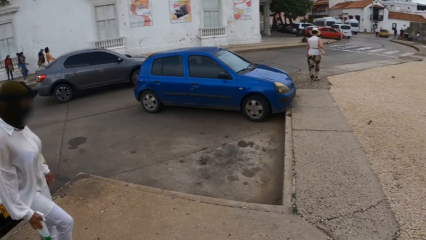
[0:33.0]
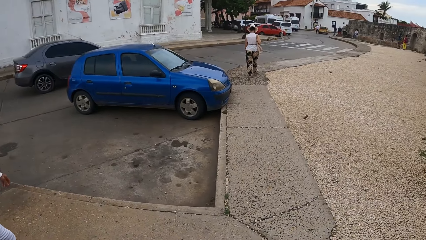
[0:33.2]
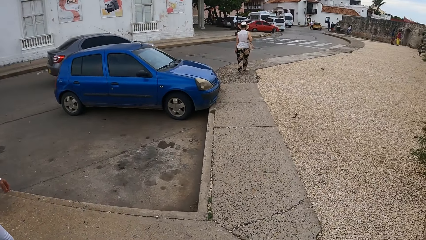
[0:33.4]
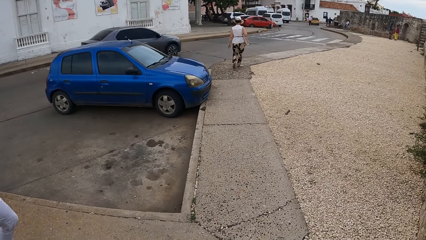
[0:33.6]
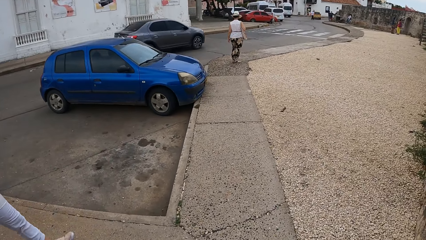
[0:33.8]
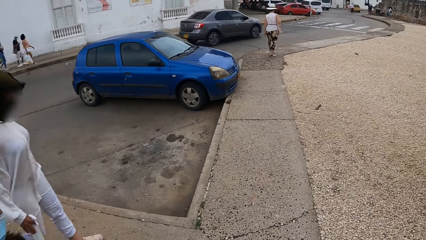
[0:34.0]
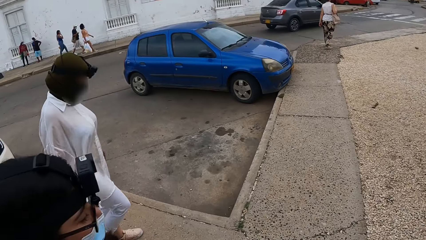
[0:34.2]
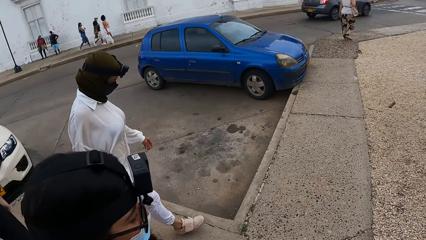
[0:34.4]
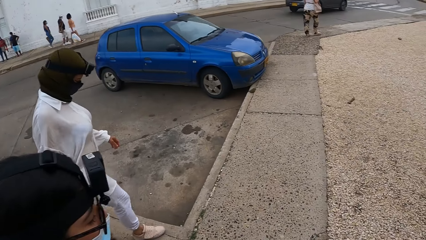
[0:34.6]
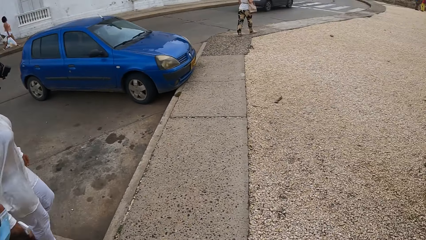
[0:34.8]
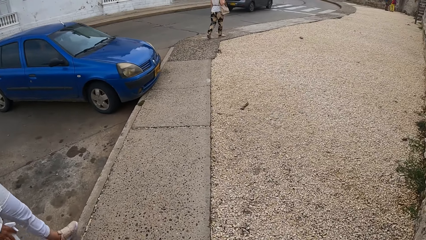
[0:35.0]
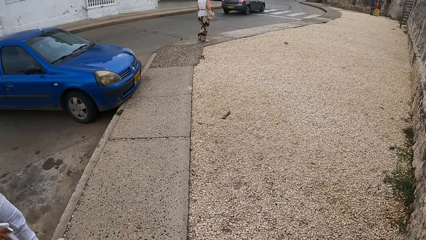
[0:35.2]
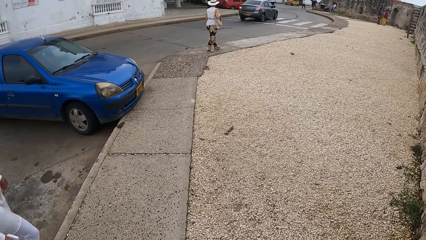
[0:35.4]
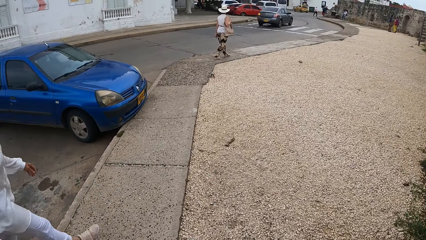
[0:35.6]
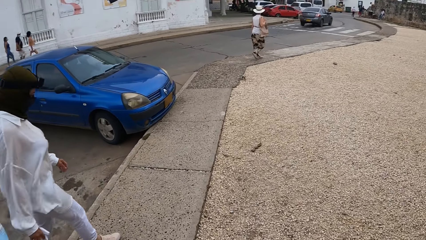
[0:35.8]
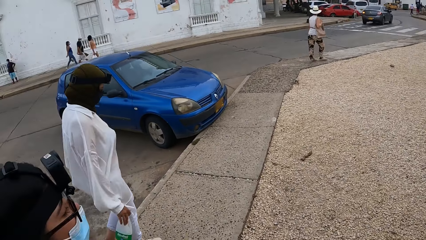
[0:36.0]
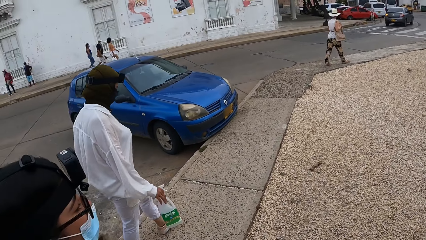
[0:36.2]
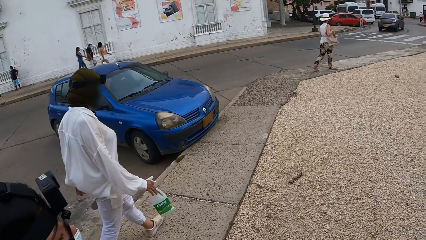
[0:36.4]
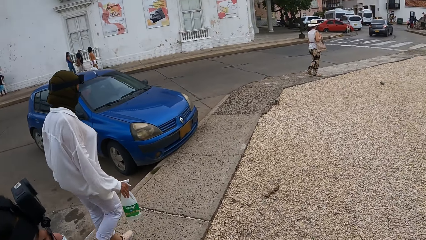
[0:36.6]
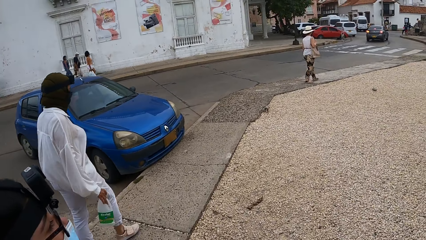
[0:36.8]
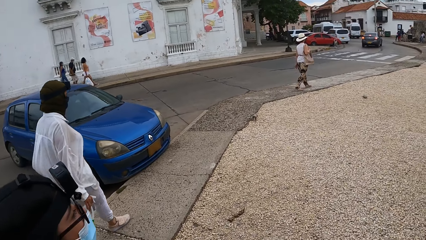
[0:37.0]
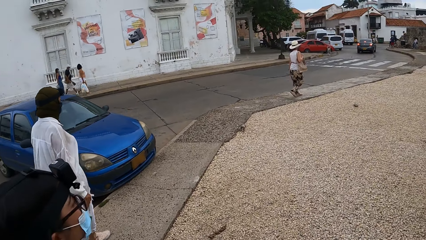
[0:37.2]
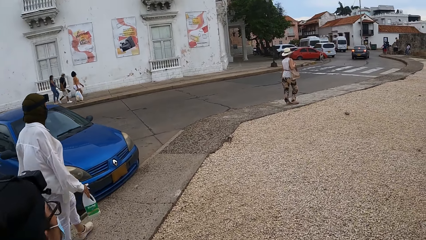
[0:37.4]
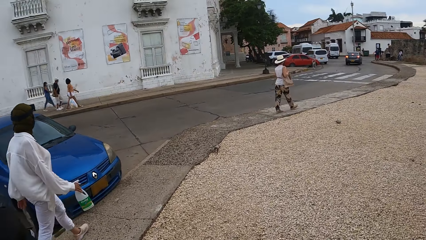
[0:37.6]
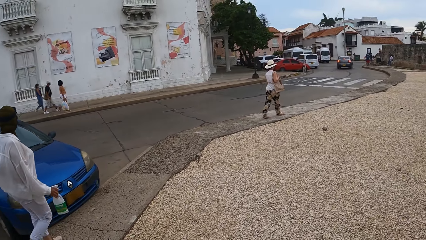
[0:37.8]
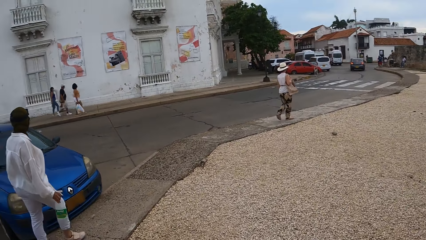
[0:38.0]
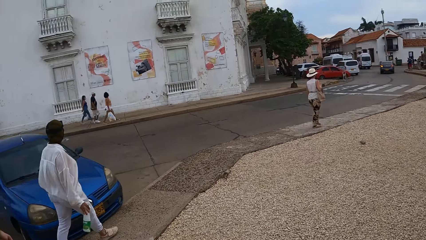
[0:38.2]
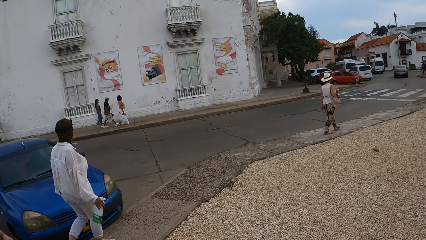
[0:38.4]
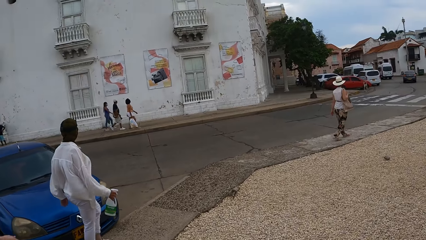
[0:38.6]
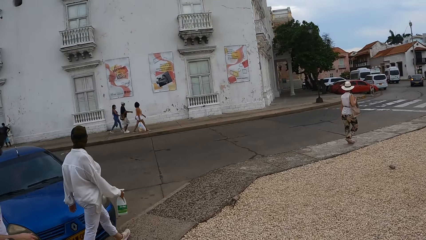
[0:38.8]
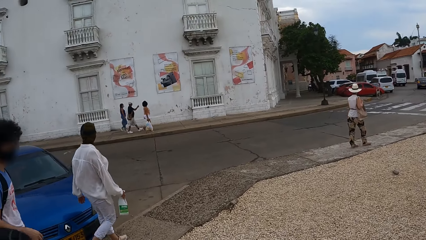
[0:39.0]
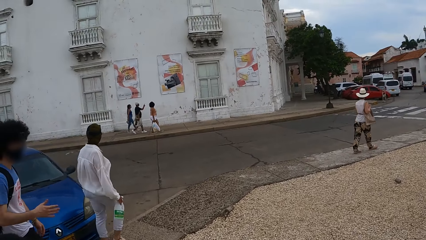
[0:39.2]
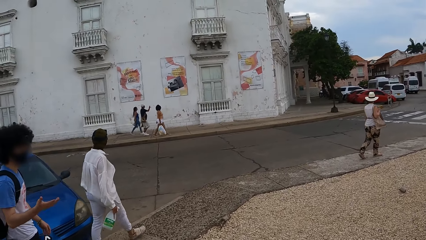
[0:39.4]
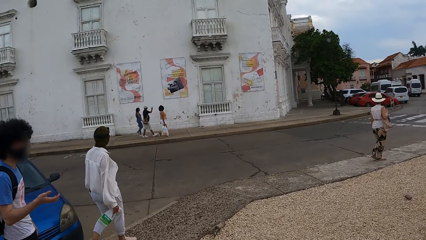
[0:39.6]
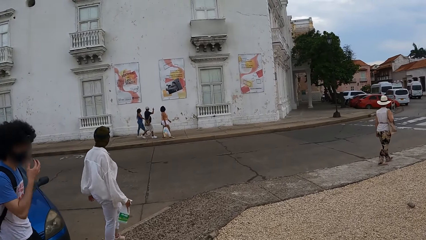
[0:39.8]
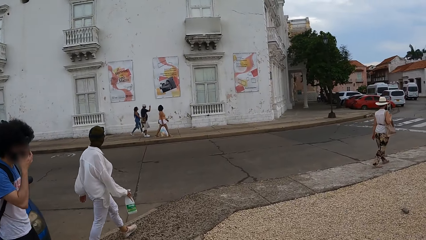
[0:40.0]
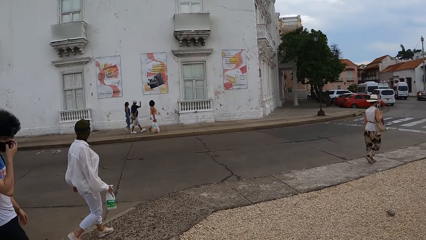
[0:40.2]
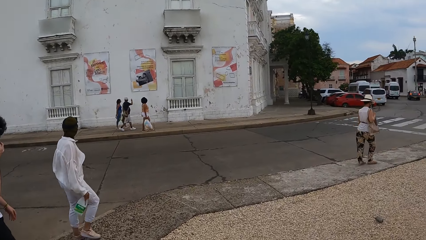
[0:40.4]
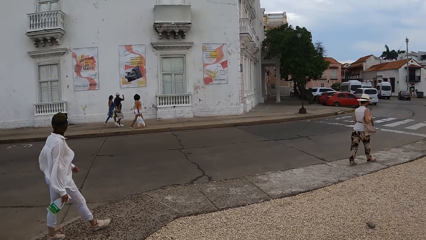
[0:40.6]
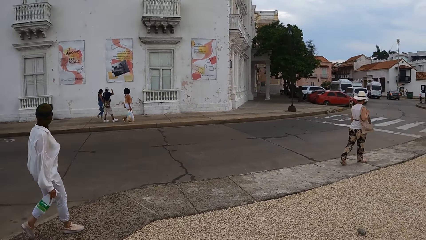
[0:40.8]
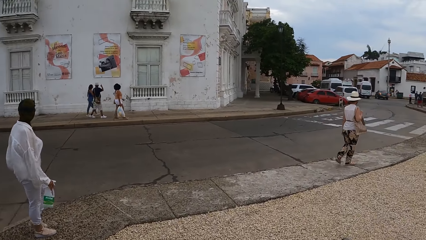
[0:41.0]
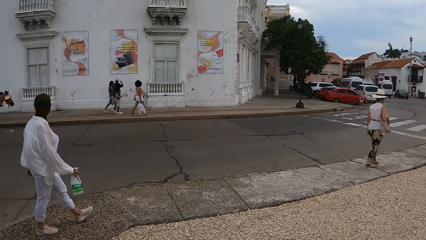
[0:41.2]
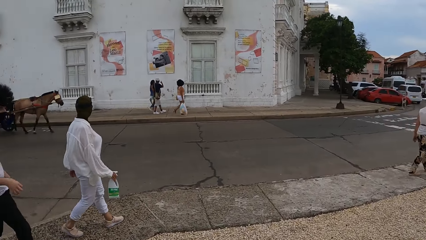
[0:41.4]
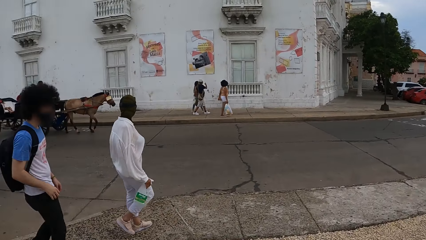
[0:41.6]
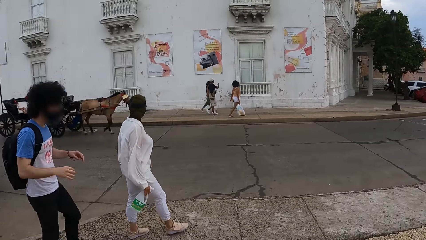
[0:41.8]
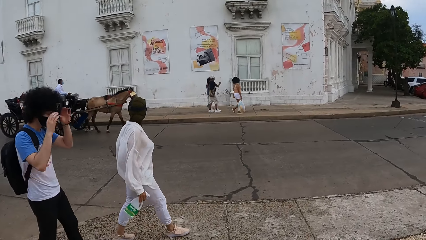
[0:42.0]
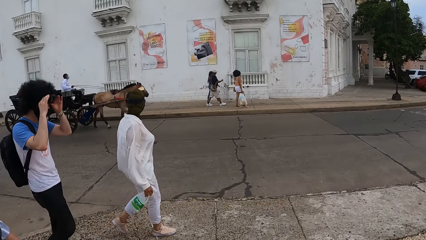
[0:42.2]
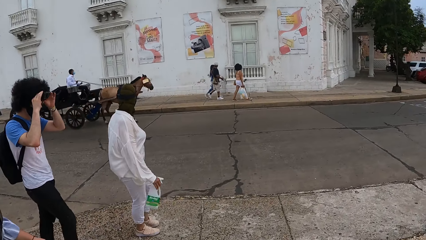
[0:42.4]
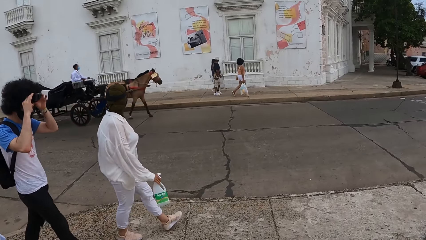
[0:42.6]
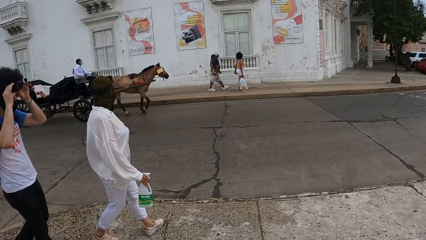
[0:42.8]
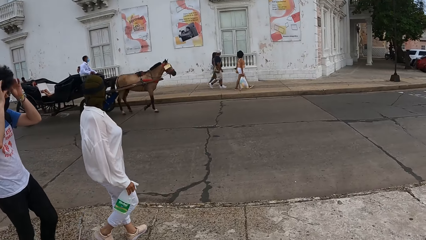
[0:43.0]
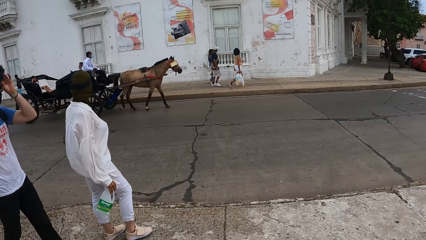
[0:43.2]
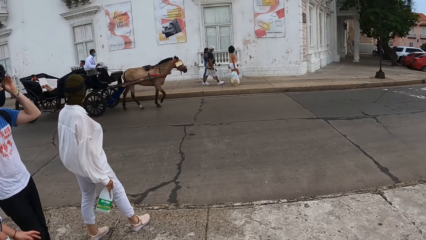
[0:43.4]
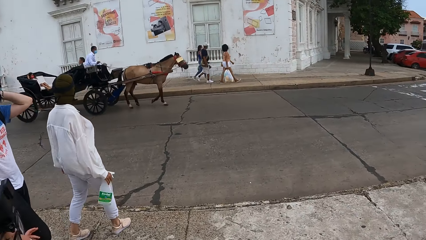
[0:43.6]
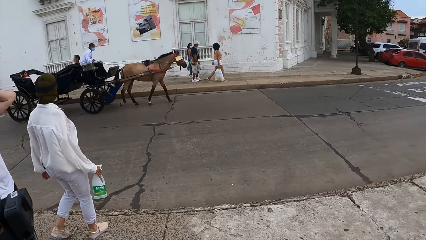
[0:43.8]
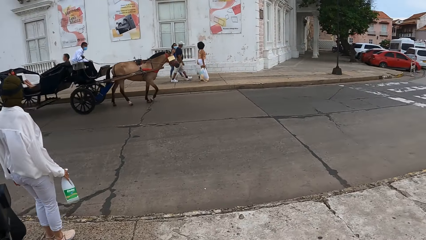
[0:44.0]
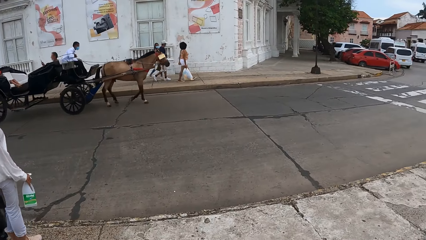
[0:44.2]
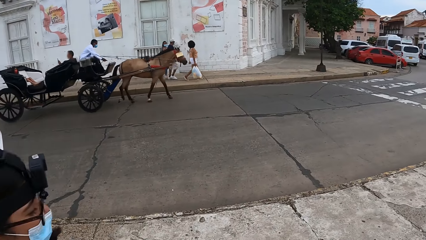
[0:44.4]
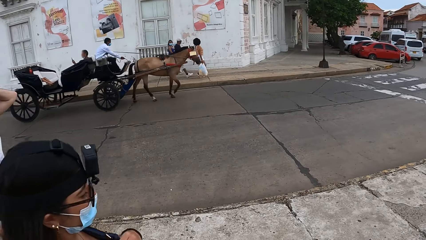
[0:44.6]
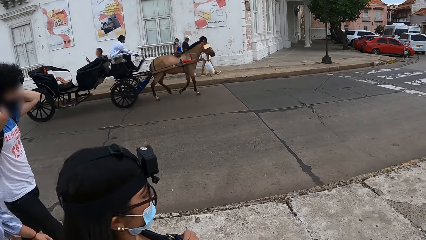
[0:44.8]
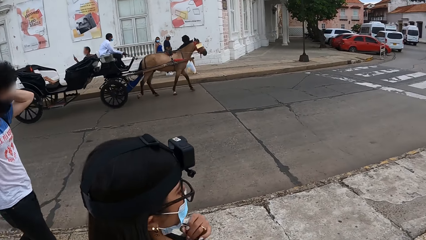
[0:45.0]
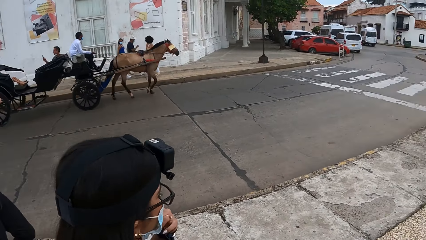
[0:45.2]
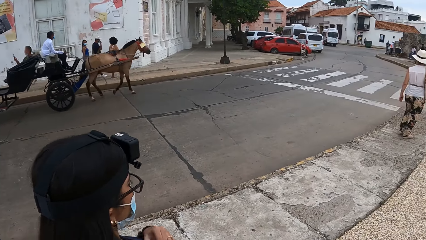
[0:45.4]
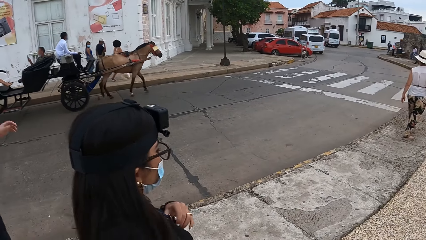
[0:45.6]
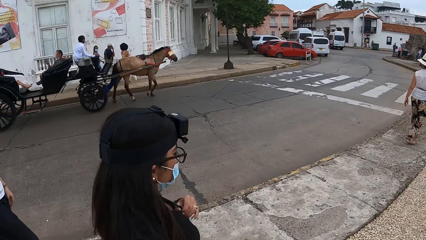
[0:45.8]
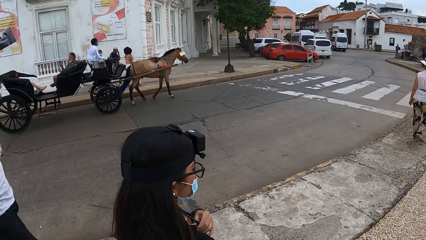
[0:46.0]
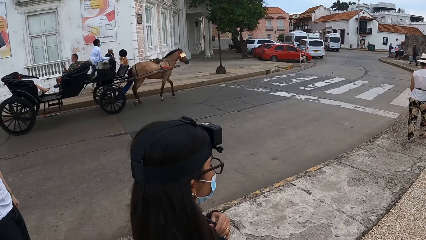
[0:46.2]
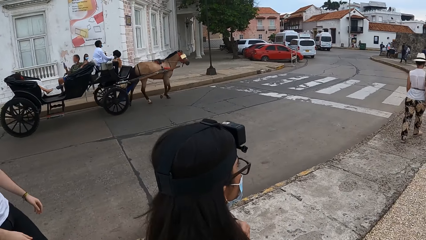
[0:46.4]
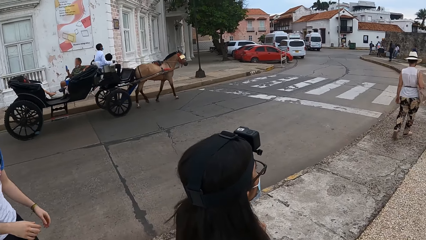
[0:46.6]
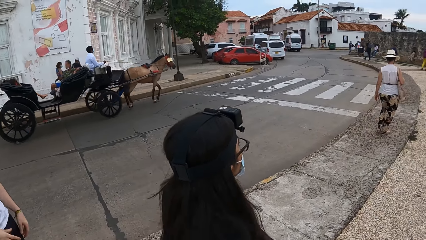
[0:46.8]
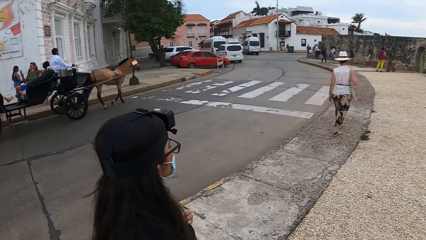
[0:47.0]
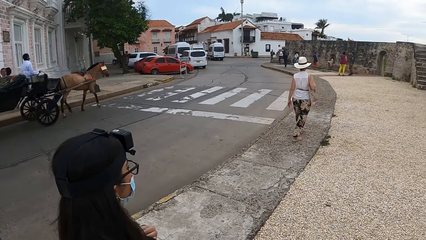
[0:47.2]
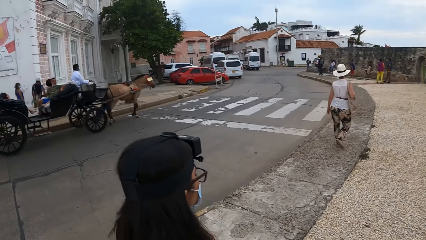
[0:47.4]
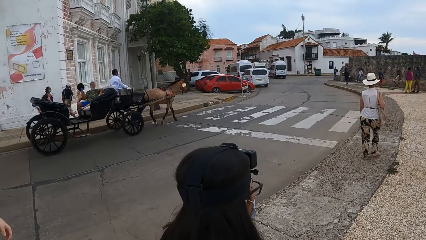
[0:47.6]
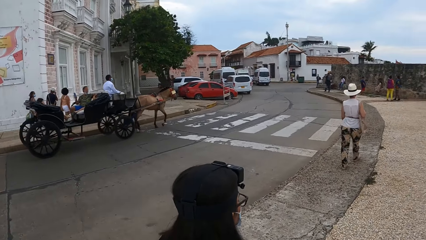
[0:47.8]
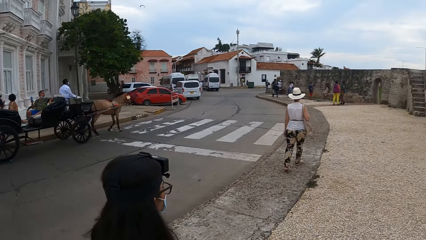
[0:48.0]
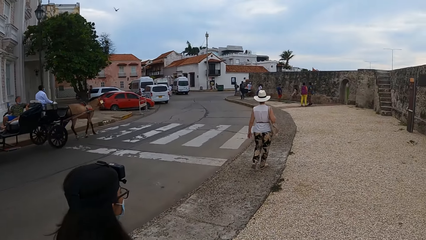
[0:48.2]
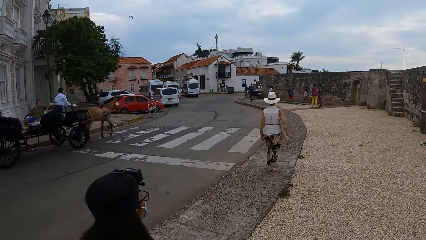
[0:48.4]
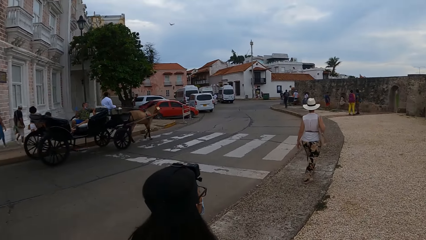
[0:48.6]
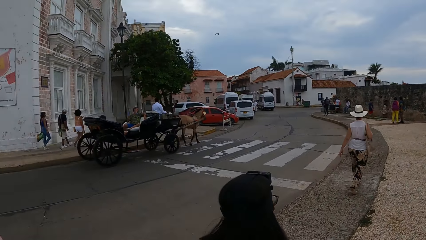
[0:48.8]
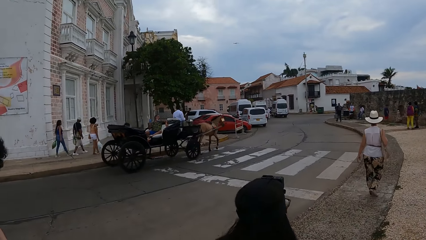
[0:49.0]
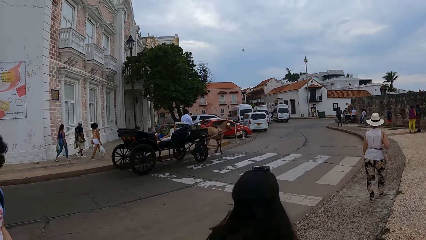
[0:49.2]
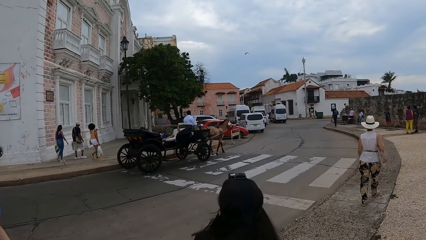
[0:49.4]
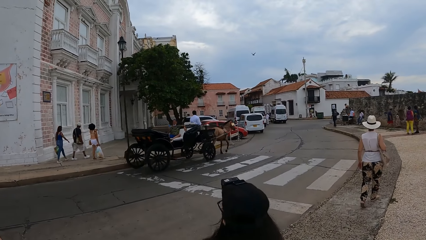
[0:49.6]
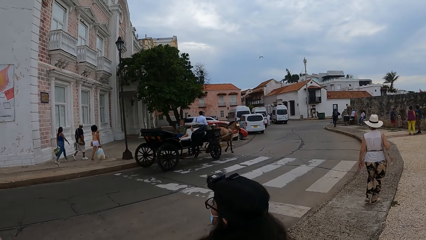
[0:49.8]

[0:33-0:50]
A man moves the hand, touches the face with the right hand, and walks. The man puts the hands down and adjusts the camera. The man puts the hands down and walks.
